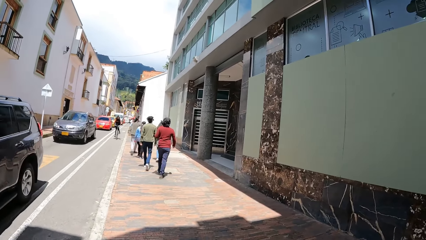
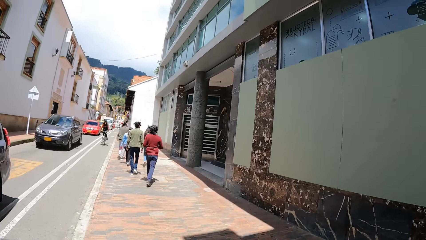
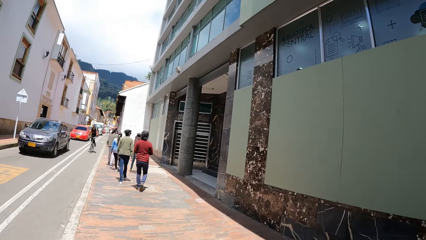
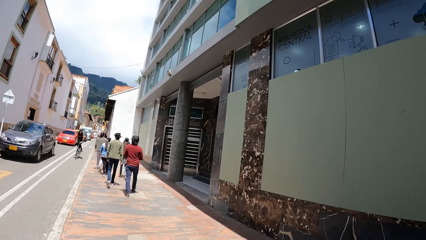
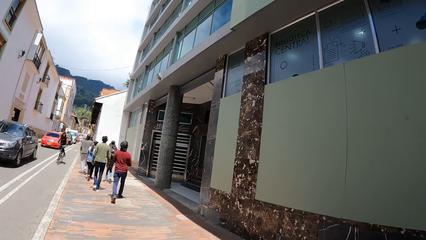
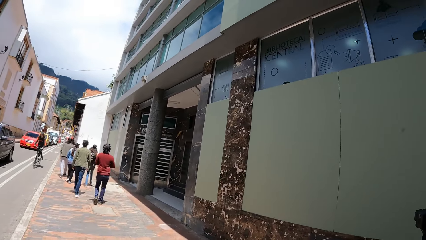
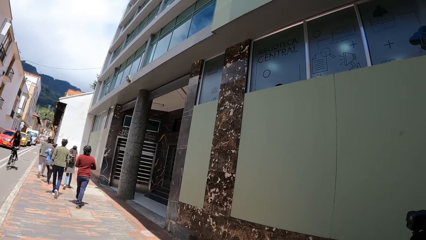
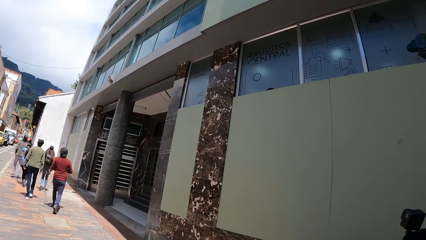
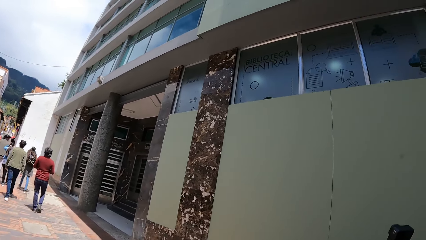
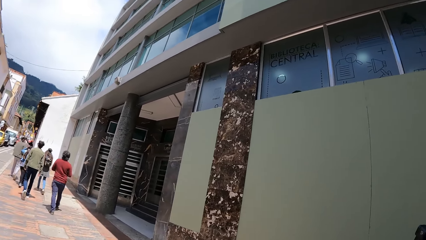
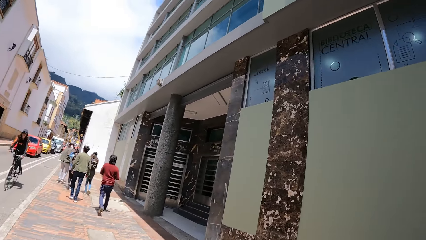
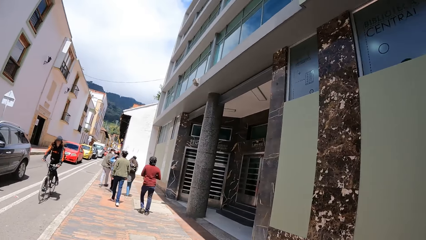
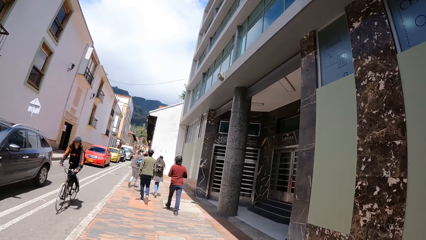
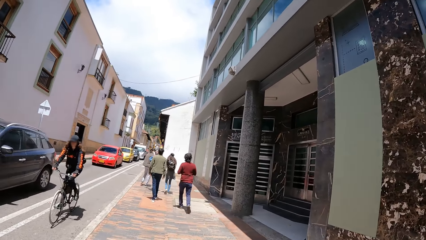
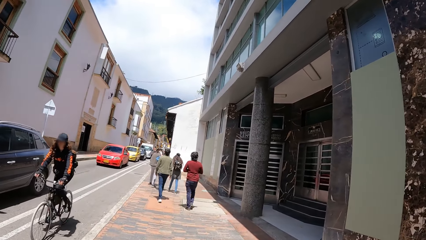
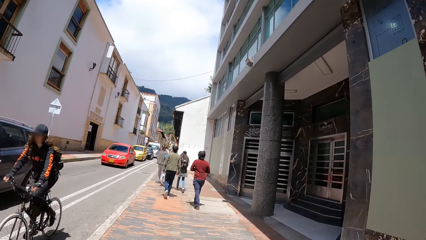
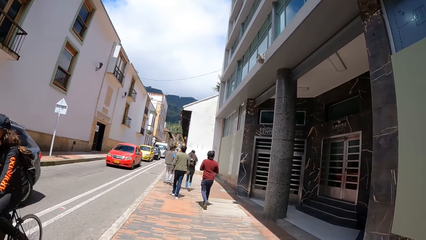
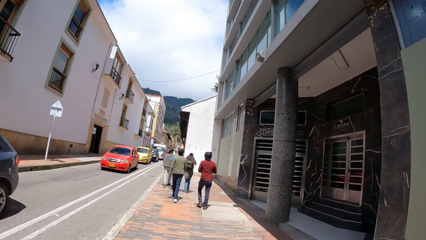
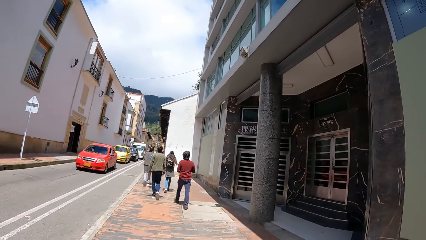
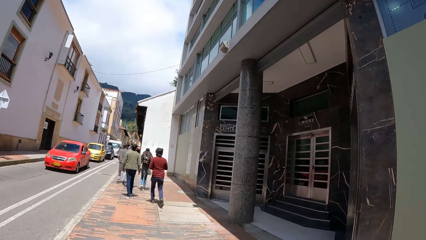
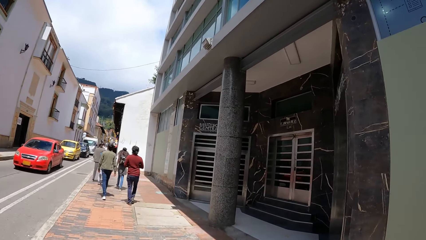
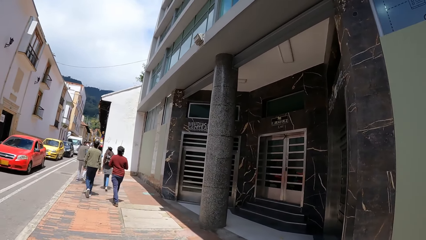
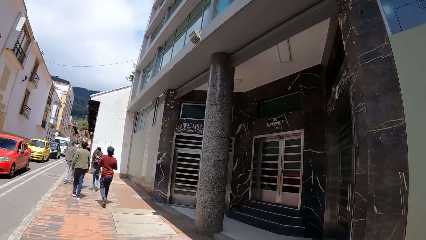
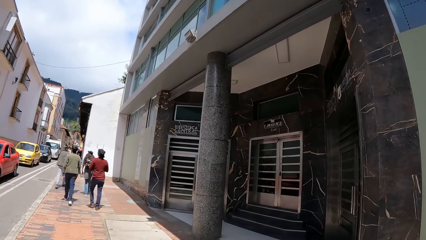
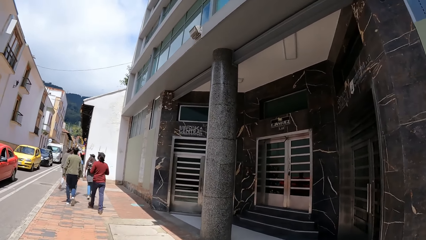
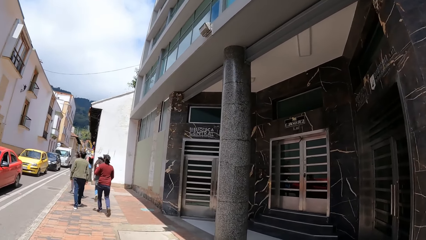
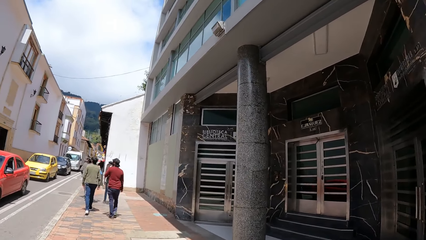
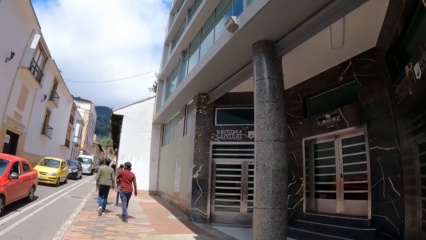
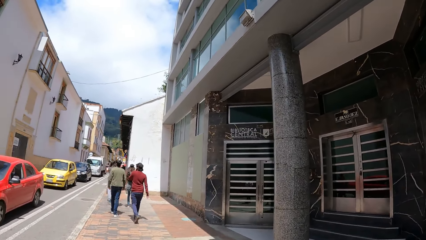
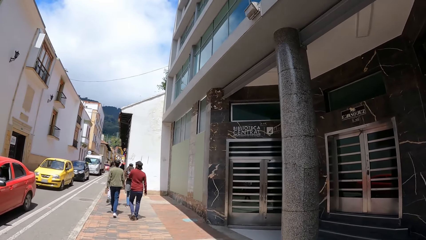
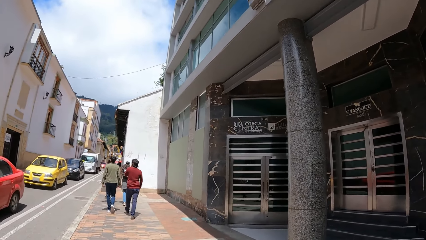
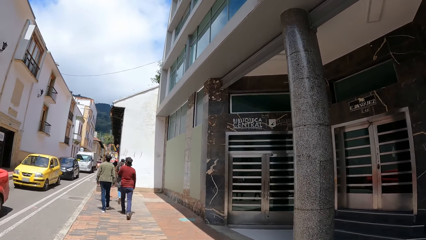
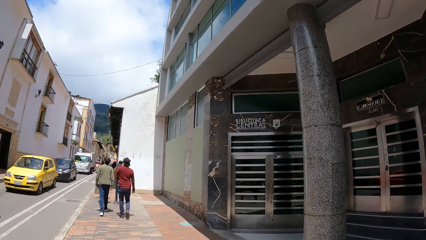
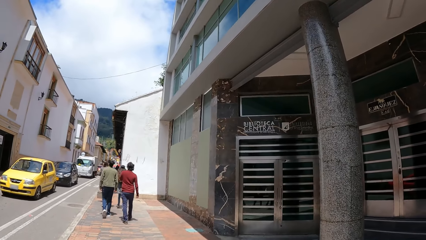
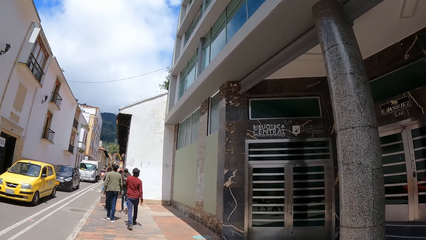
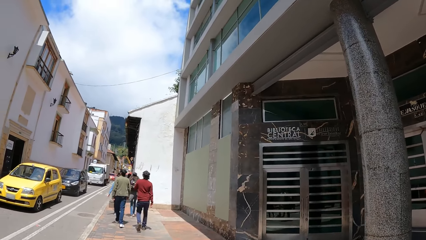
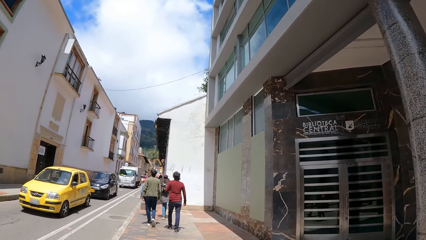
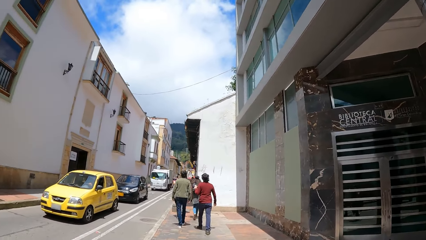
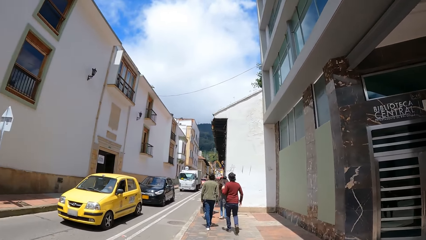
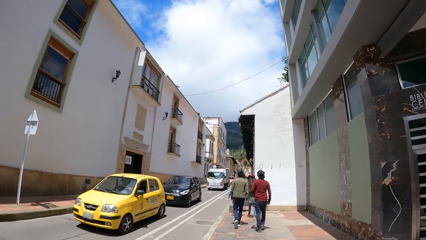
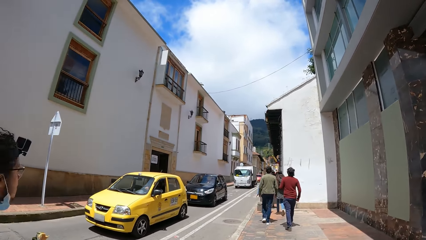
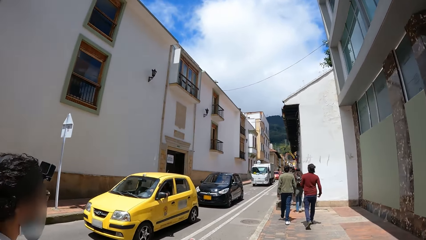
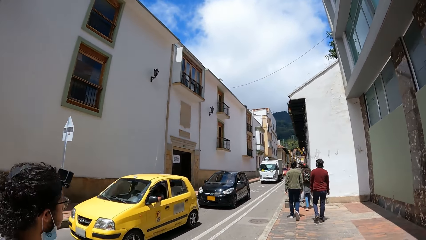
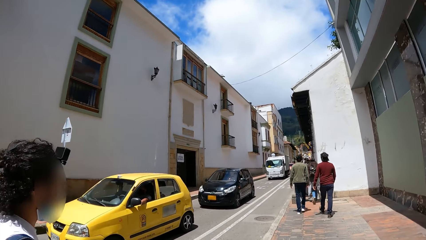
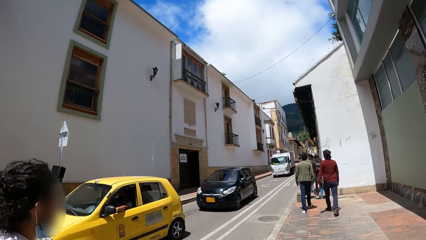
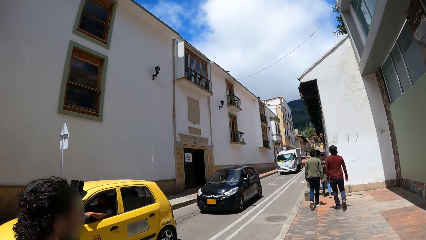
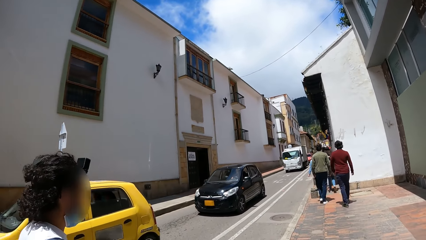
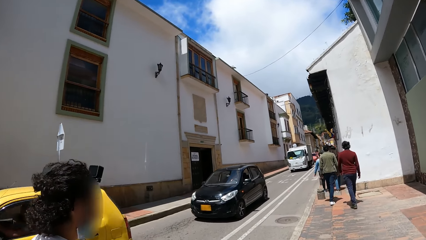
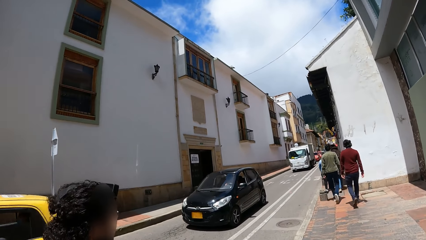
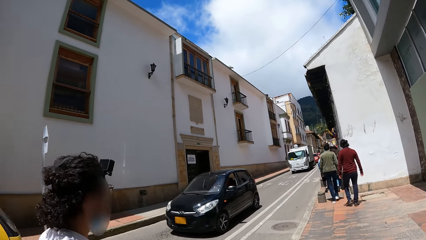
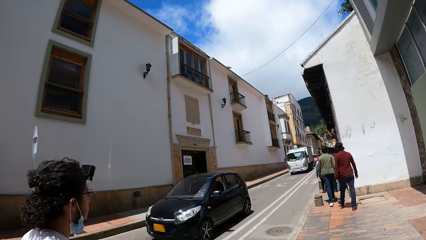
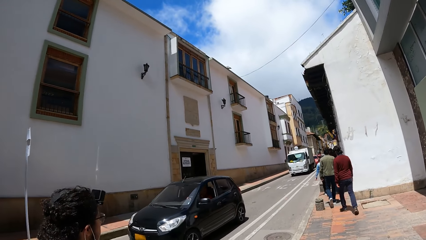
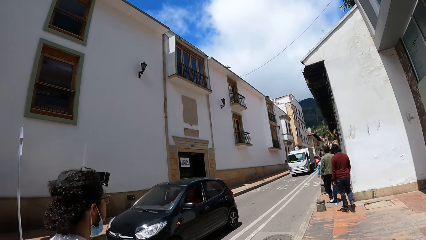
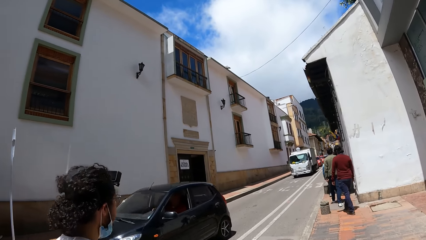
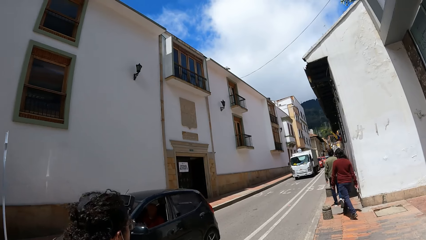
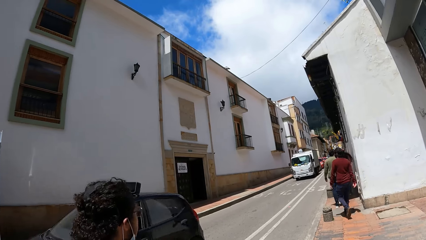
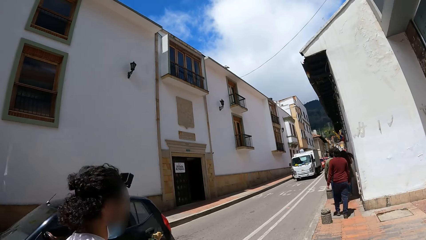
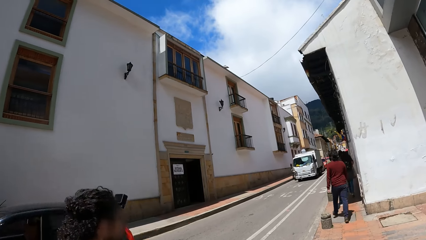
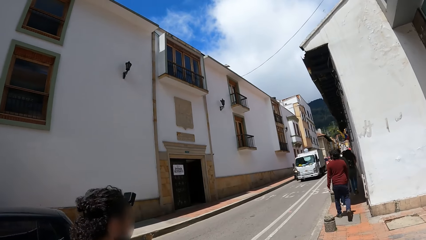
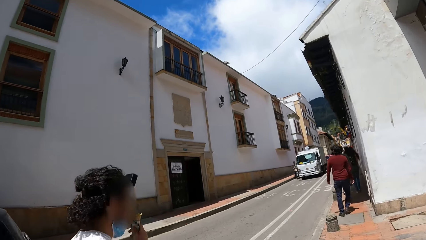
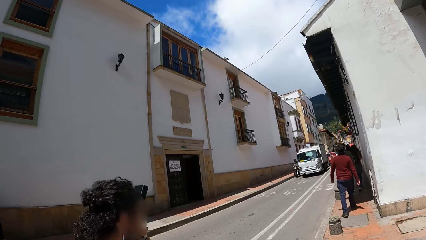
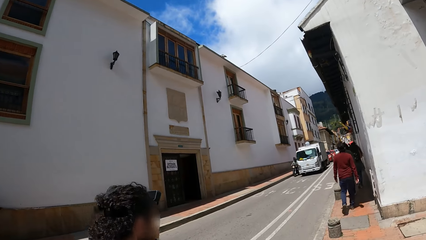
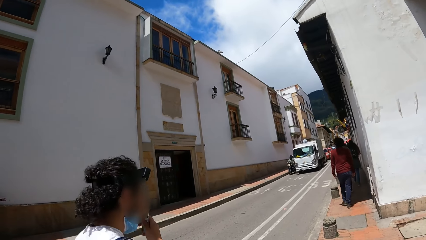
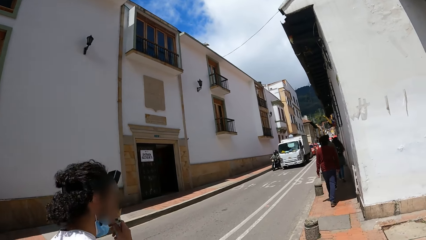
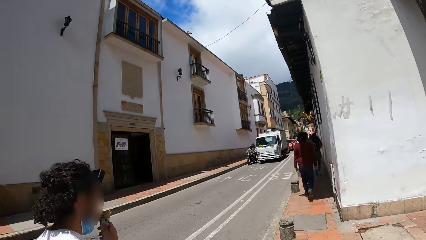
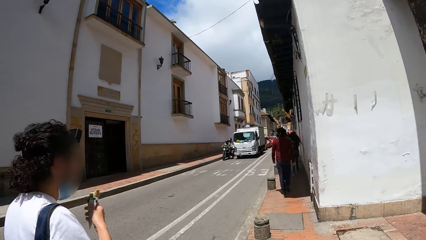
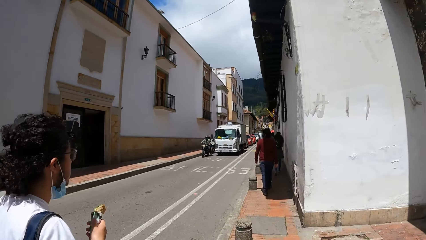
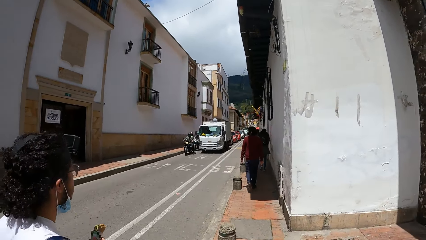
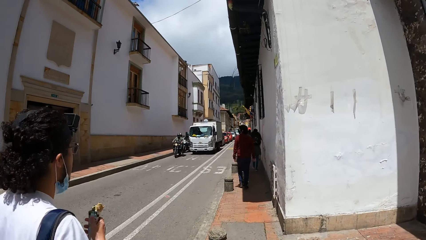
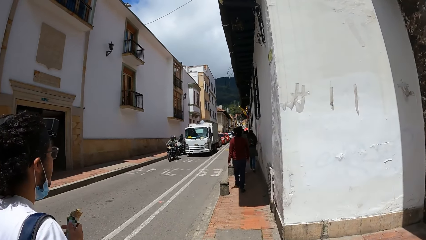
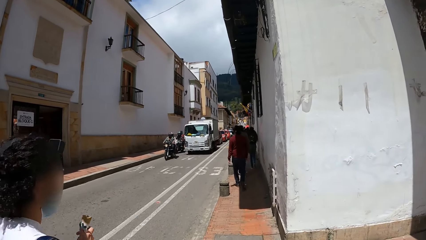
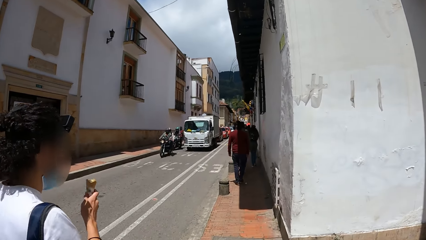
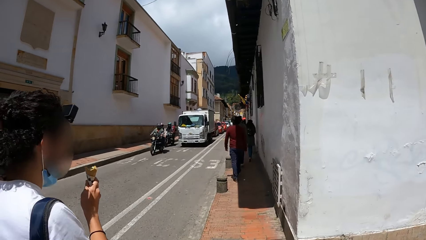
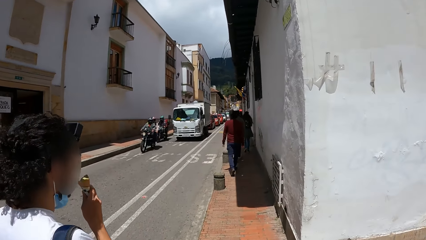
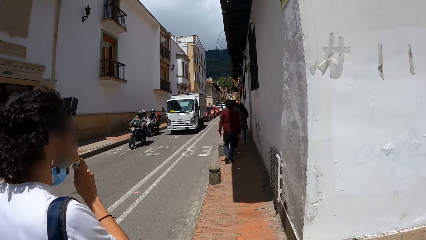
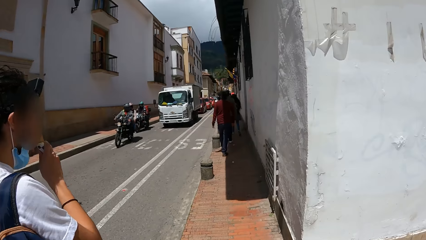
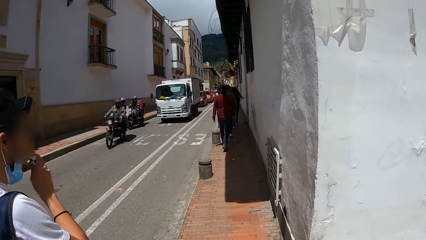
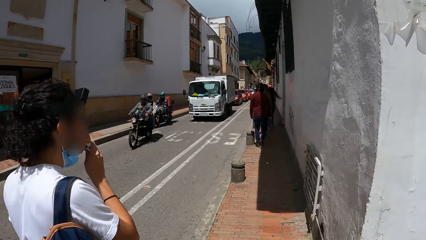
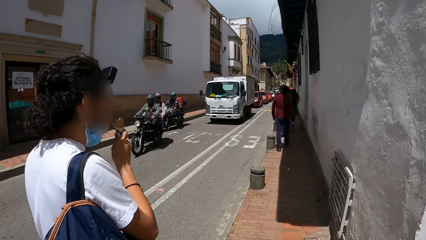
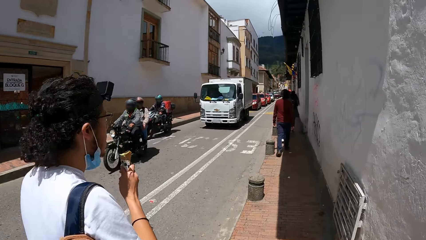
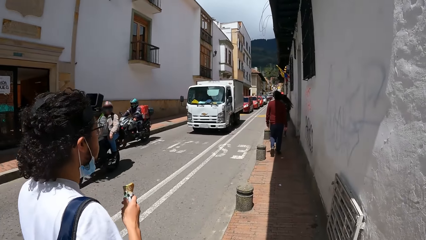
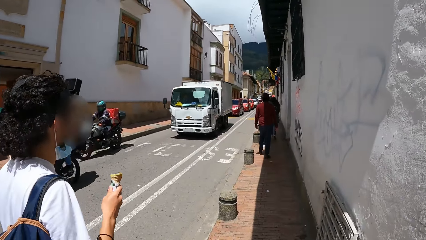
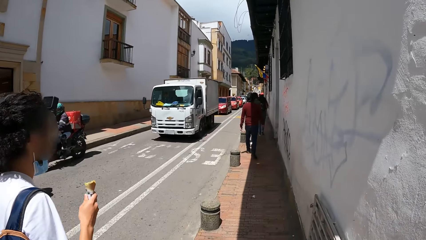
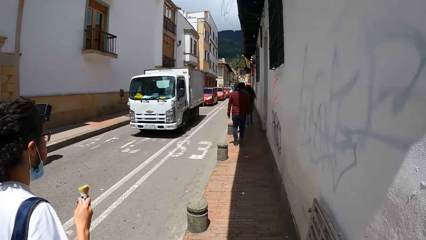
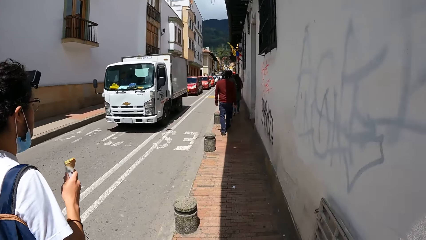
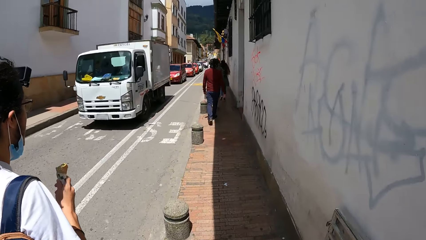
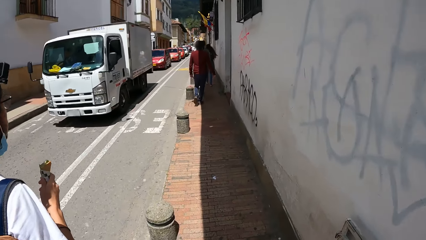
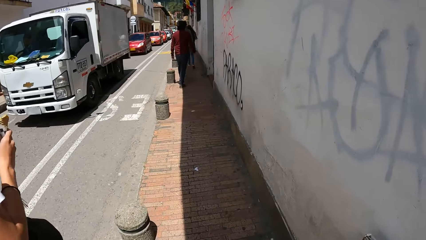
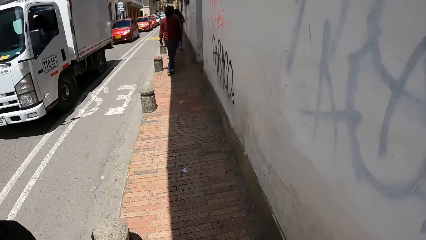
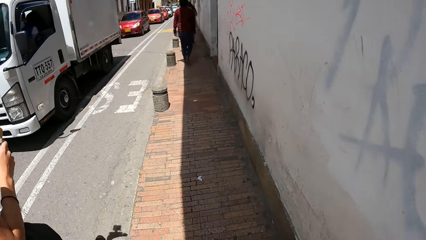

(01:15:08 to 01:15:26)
A man cycles past the camera wearer on the road. A red car drives past the camera wearer. A yellow car drives past the camera wearer. A black car drives past the camera wearer. A motorcycle drives past the camera wearer.
